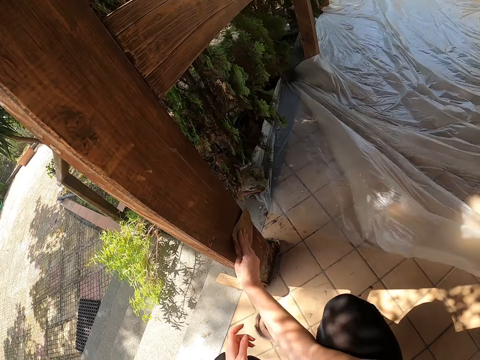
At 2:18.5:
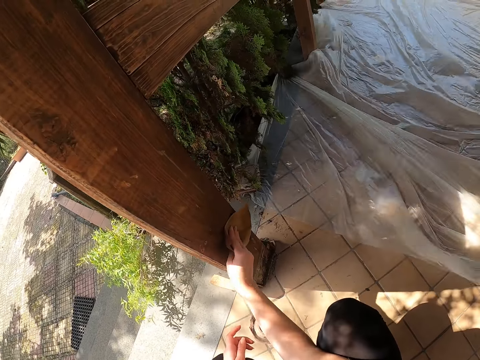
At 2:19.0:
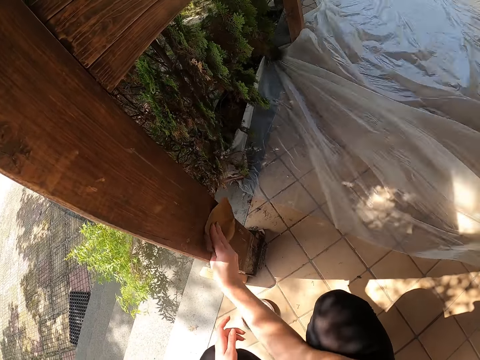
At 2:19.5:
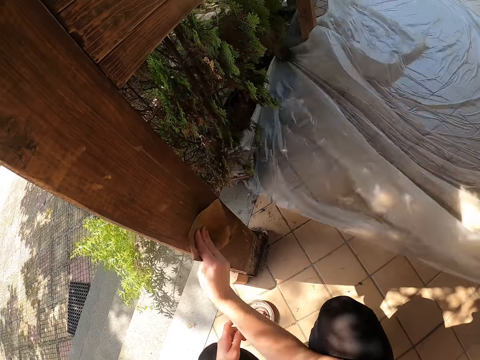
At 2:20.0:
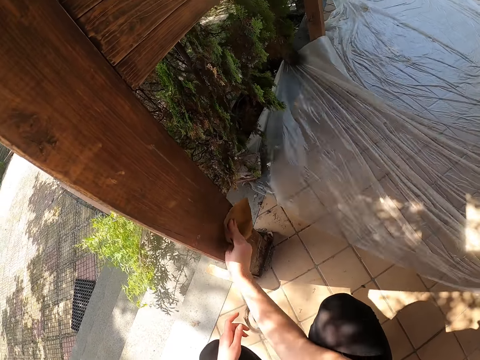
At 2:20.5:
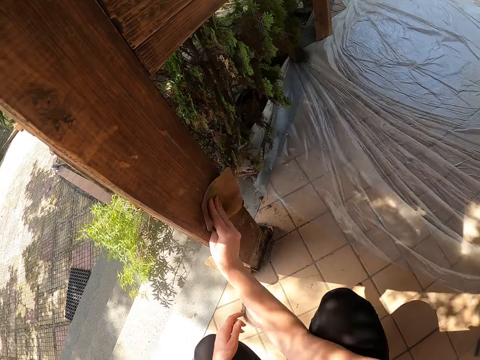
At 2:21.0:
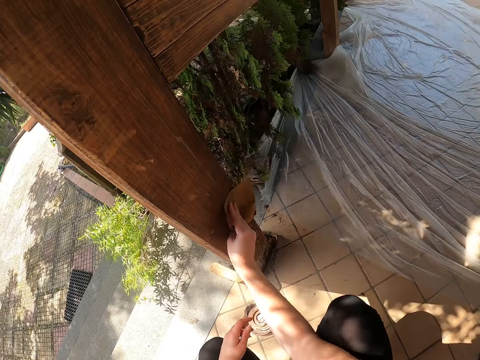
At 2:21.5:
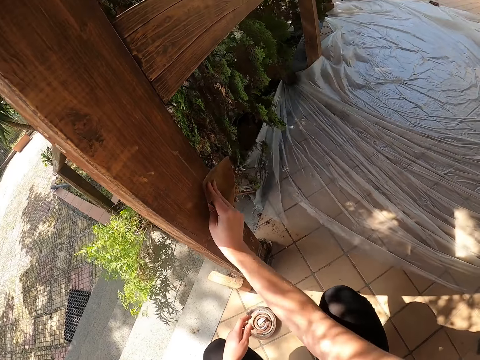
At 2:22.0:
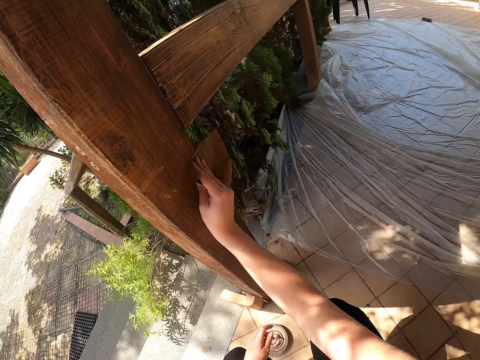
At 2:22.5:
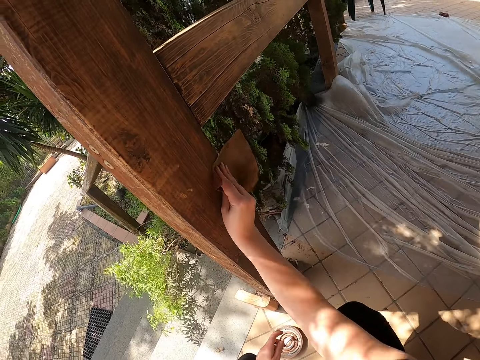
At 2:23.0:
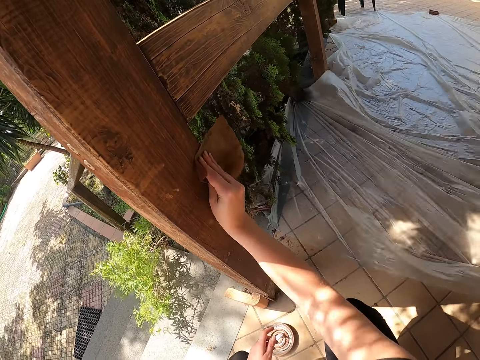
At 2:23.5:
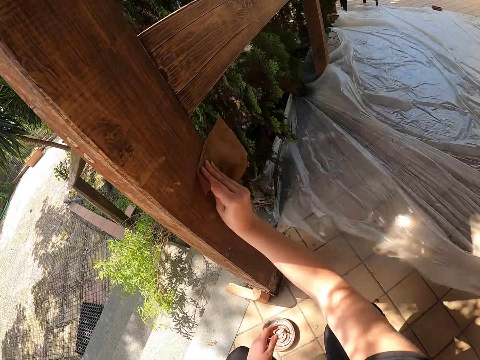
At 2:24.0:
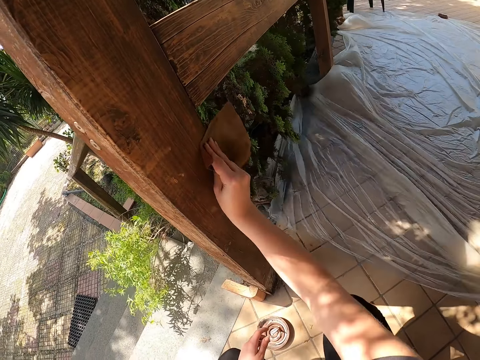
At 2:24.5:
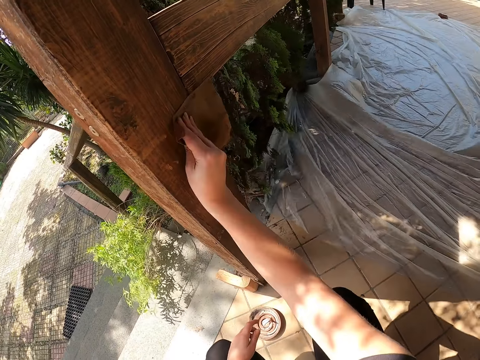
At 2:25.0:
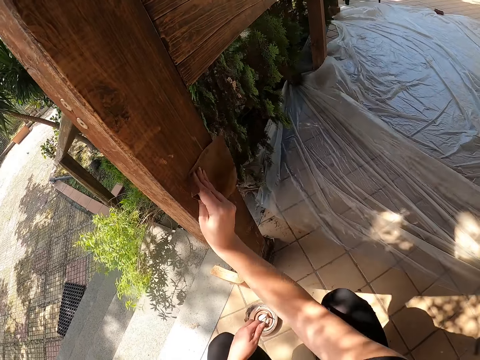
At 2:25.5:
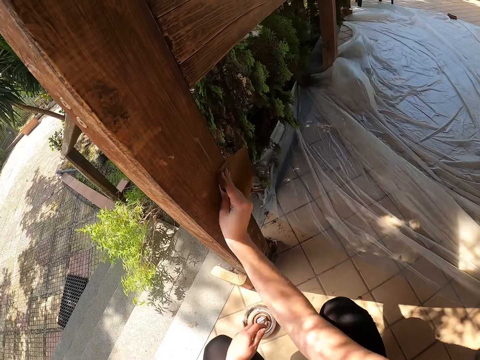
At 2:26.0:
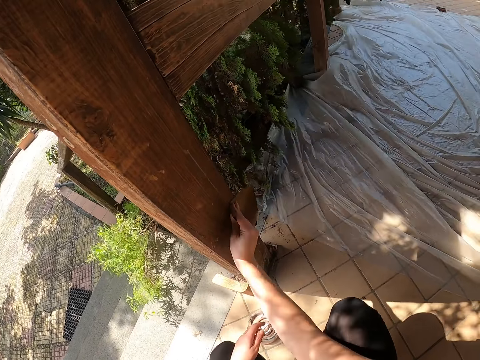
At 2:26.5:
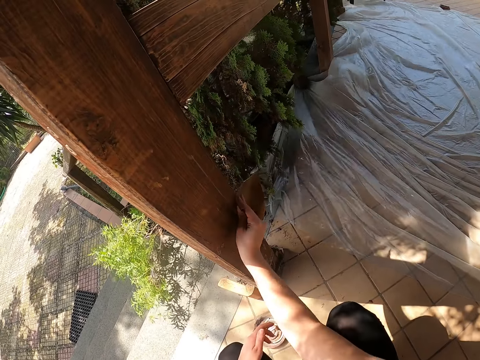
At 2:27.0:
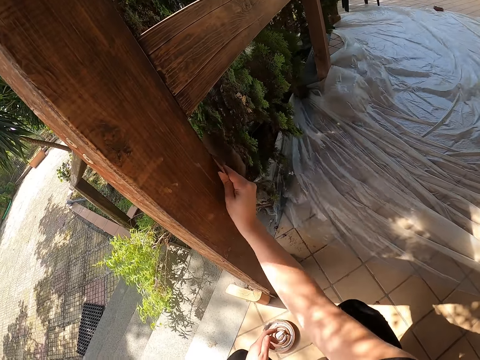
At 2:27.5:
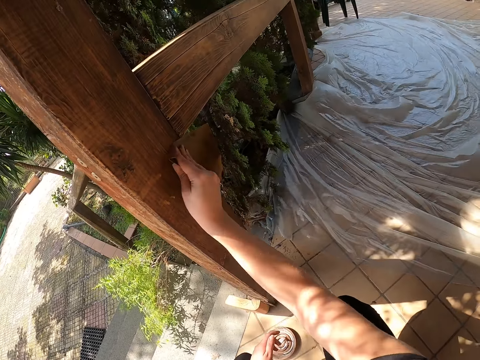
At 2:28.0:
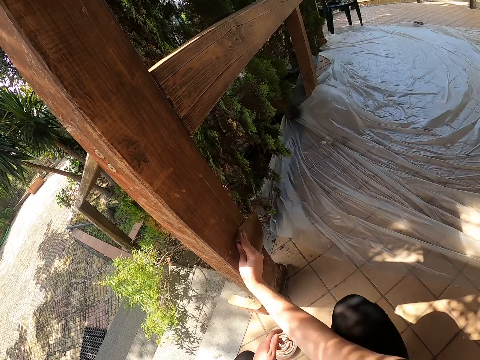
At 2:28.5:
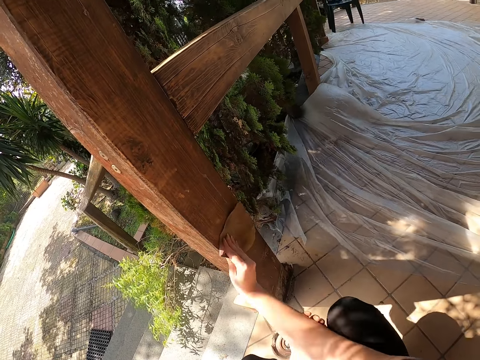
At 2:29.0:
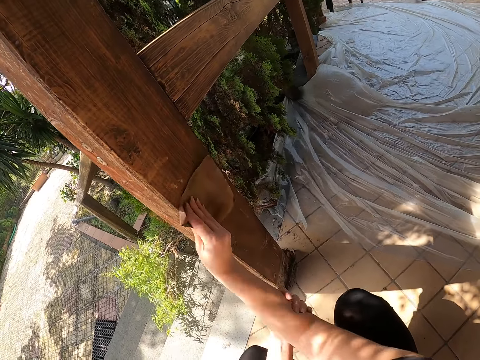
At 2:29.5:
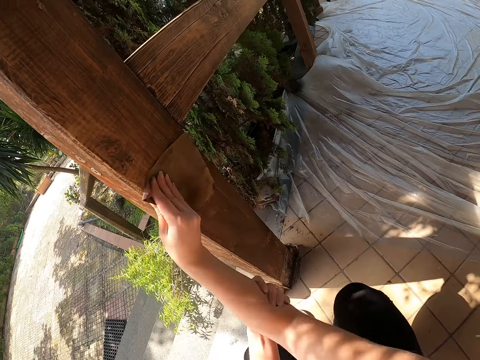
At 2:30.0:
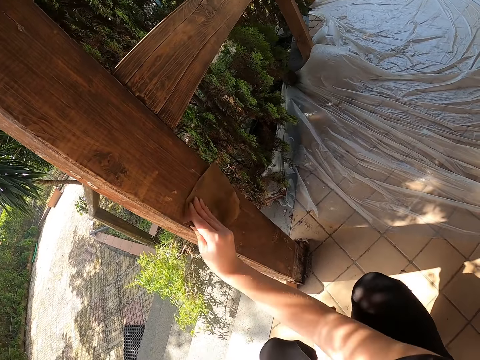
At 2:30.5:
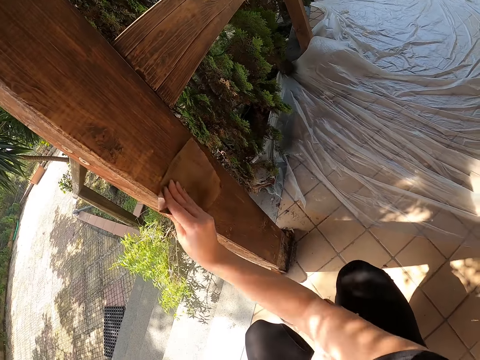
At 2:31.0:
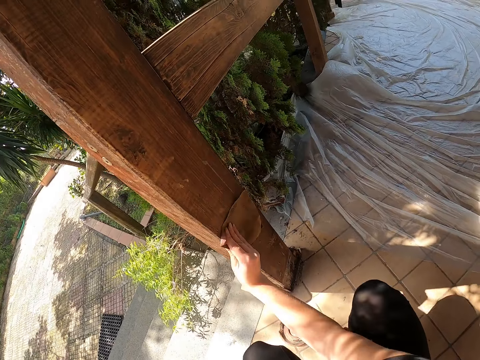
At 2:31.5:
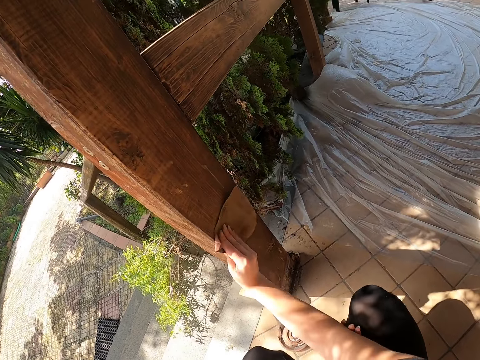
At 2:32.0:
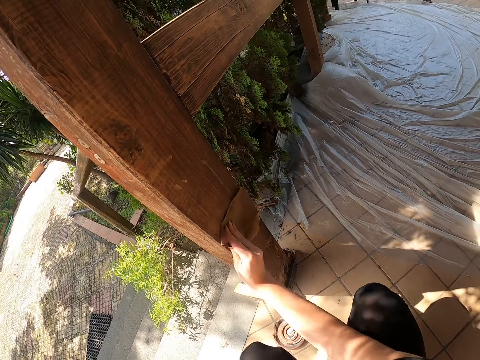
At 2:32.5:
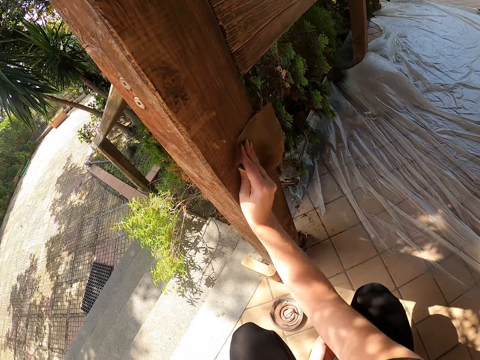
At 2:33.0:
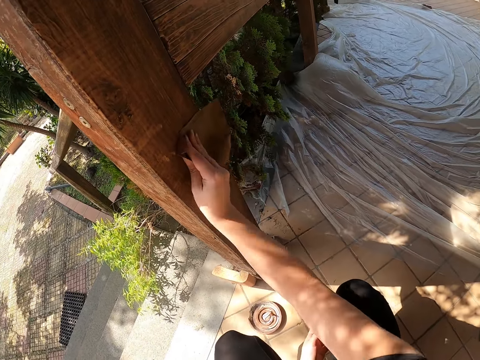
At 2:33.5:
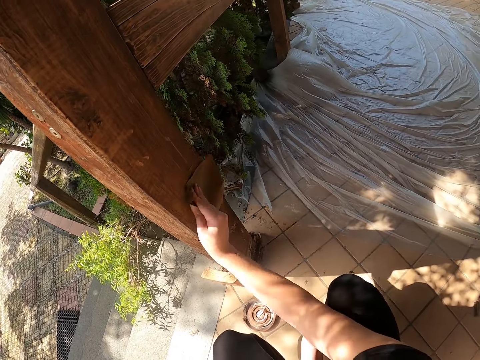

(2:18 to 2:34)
The camera wearer holds the sandpaper on the baluster and sands the baluster. They hold the right hand using the left hand. They sand the baluster.

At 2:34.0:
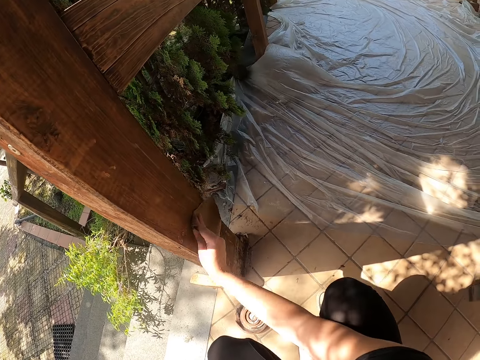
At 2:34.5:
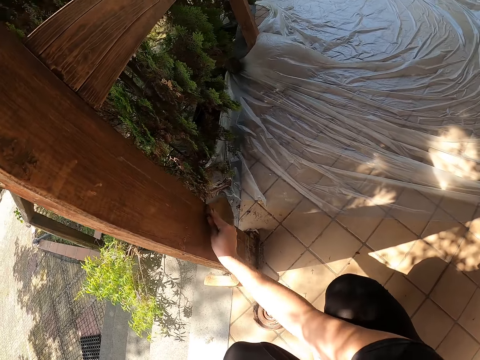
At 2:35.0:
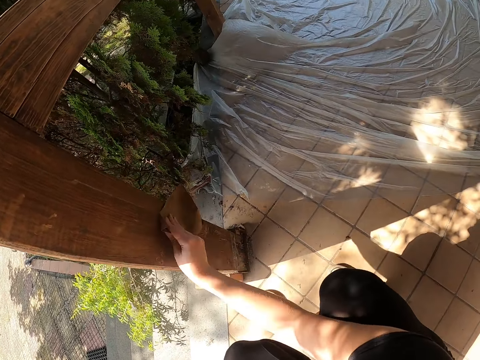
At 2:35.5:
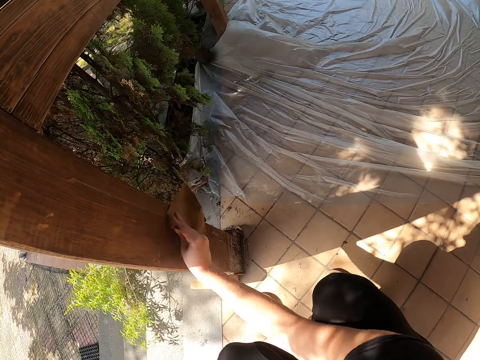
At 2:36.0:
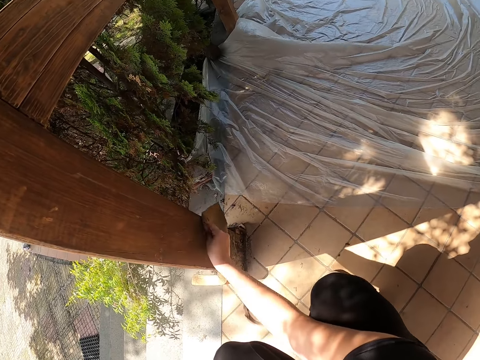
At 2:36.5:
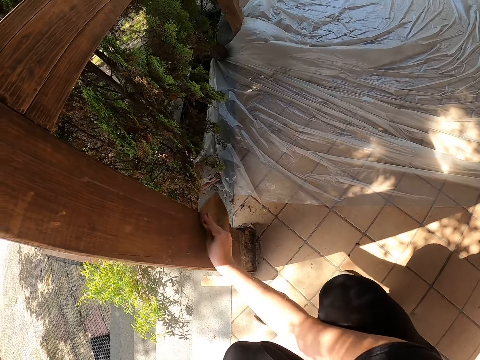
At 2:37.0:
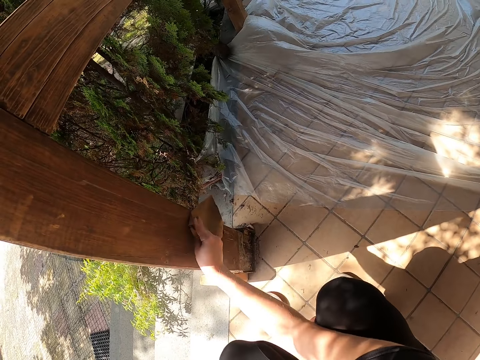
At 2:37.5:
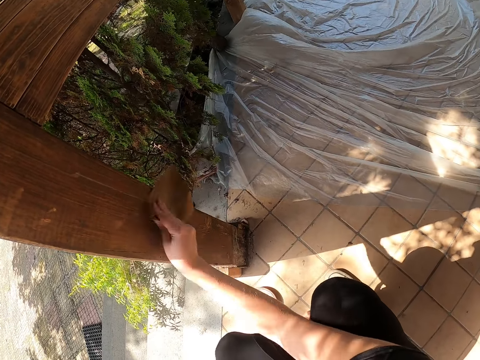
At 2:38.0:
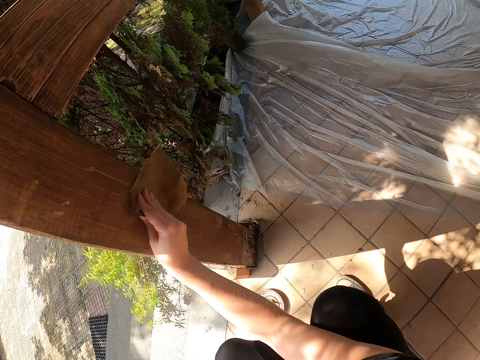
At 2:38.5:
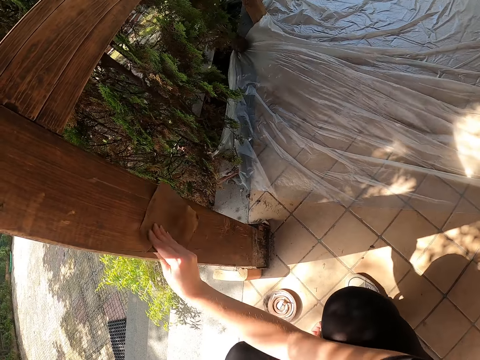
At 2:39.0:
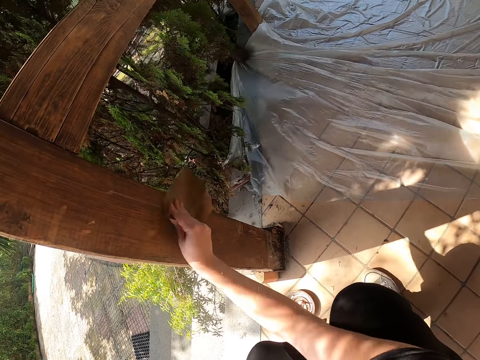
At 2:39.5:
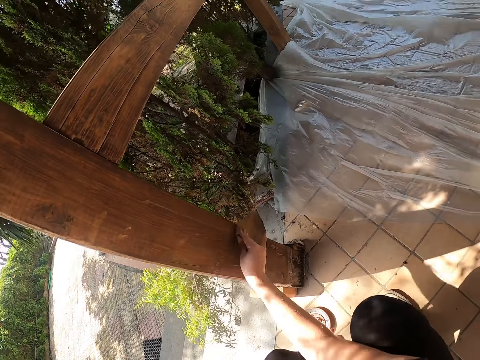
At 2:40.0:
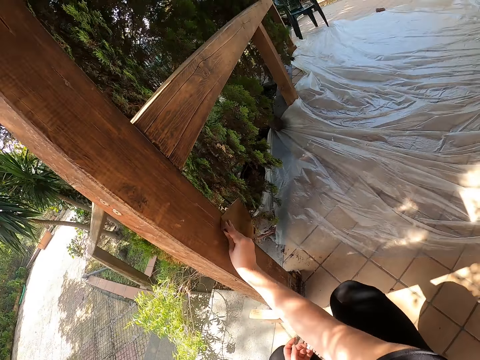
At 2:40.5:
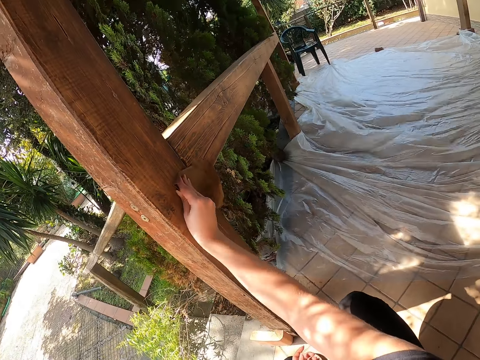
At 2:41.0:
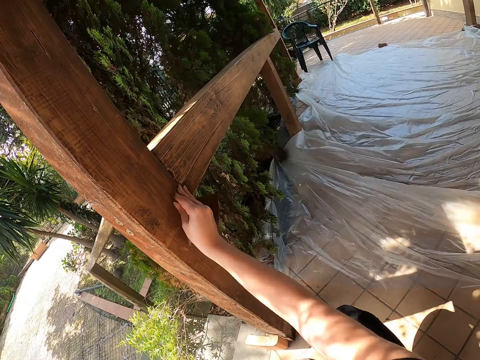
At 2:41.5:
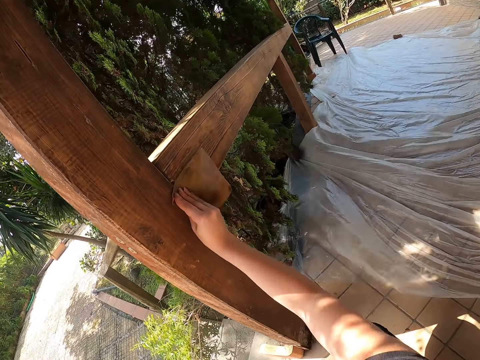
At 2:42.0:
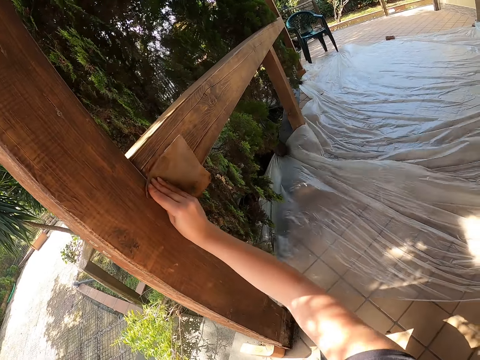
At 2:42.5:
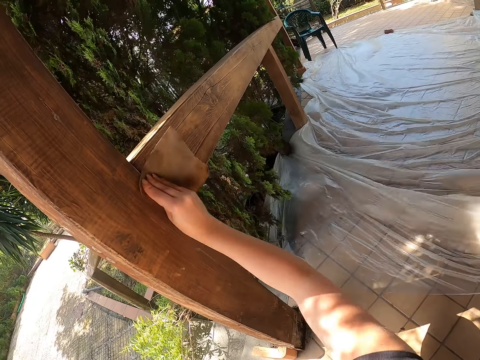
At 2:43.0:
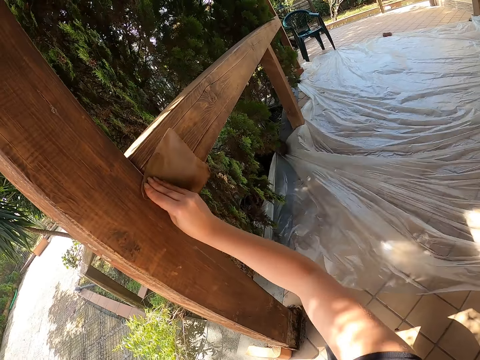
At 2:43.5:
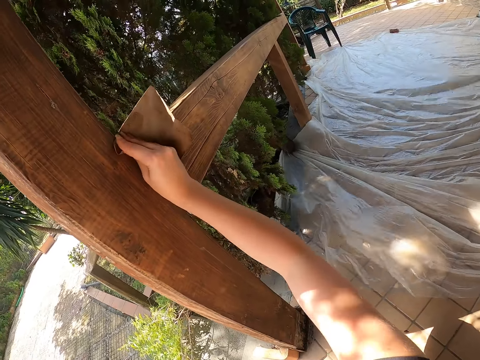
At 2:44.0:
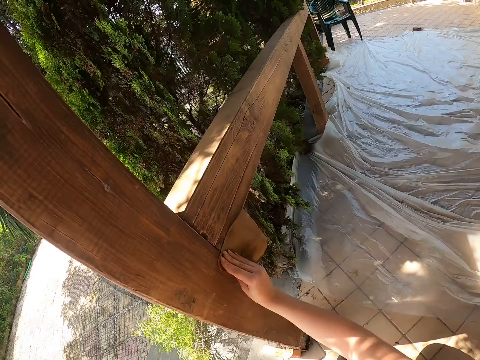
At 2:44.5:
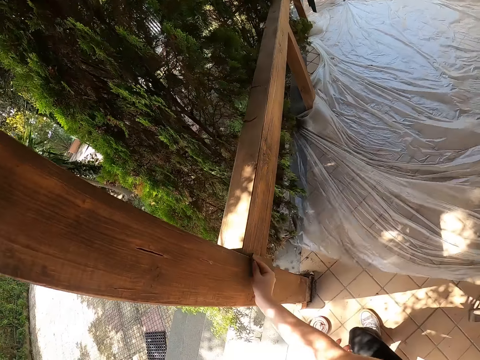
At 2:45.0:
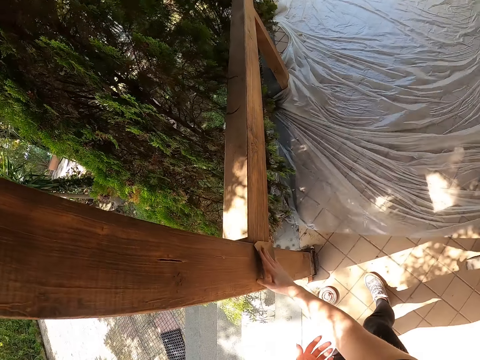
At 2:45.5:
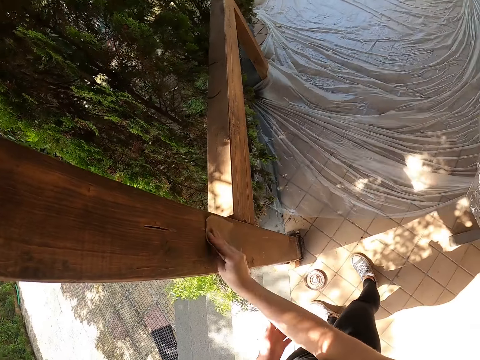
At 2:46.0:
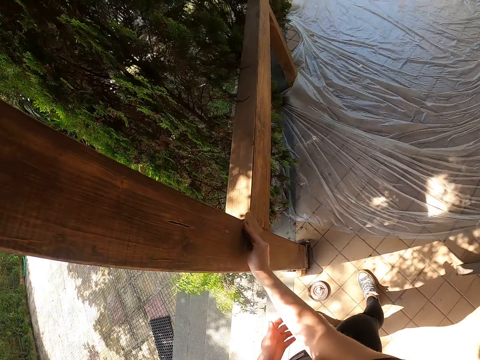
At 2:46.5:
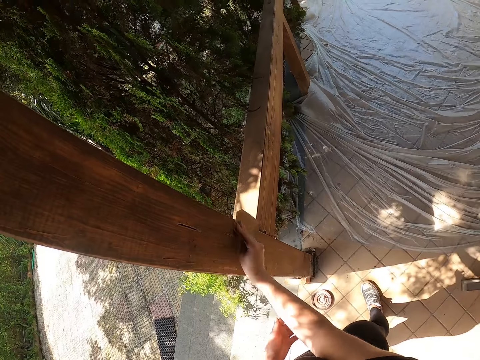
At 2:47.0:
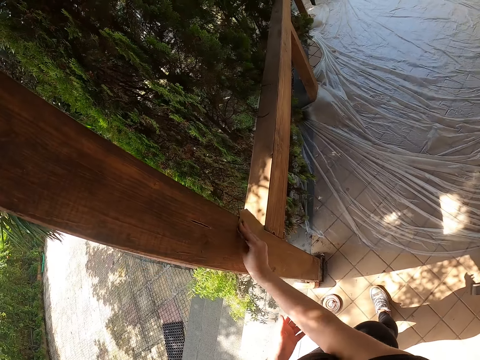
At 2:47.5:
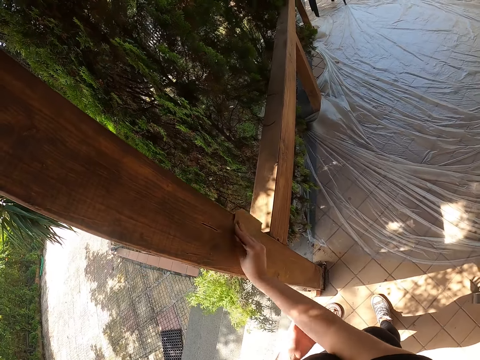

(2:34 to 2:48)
The camera wearer sands the handrail. He stands to his feet. He holds the sandpaper on the baluster. He continues cleaning the wooden member or baluster with sandpaper.
